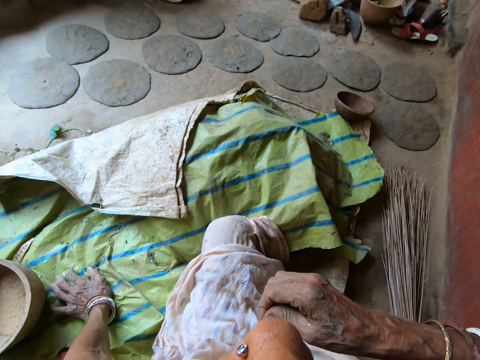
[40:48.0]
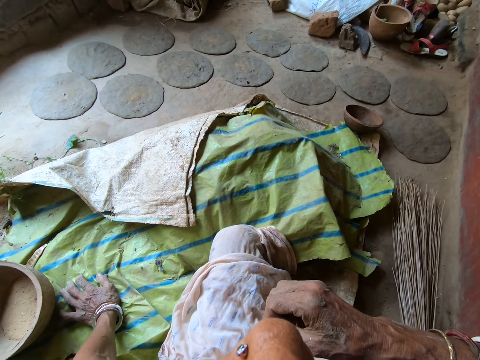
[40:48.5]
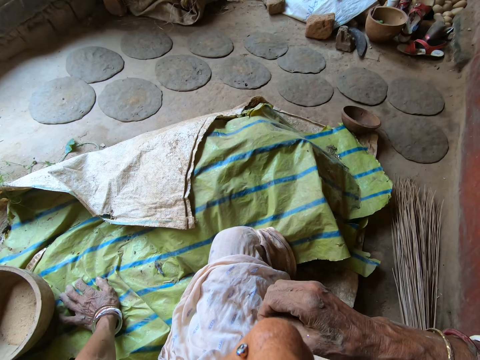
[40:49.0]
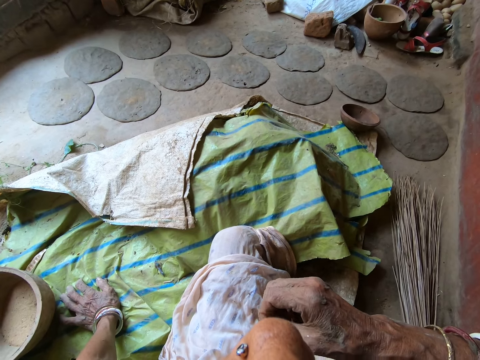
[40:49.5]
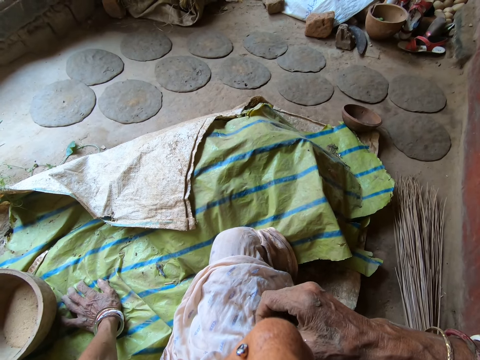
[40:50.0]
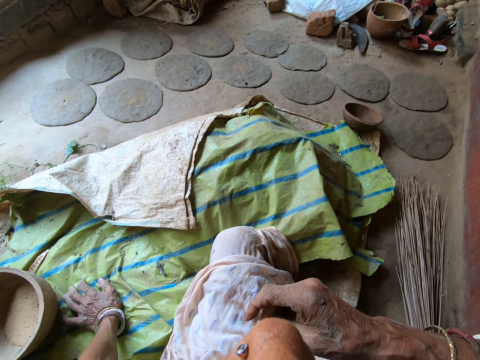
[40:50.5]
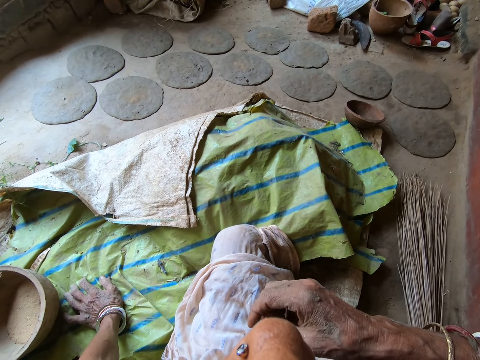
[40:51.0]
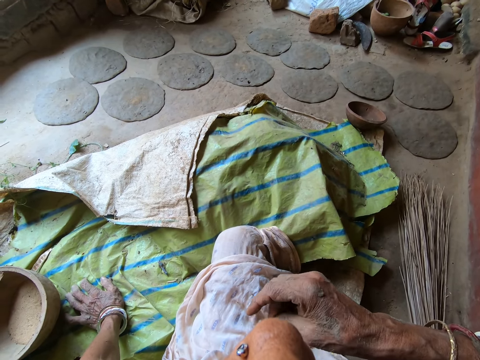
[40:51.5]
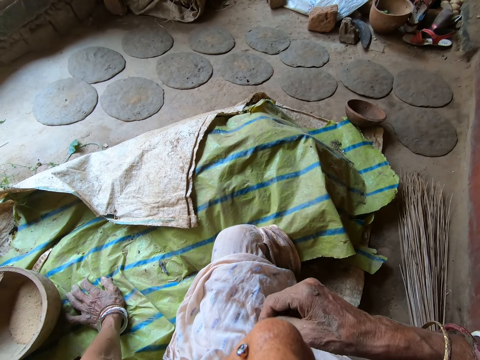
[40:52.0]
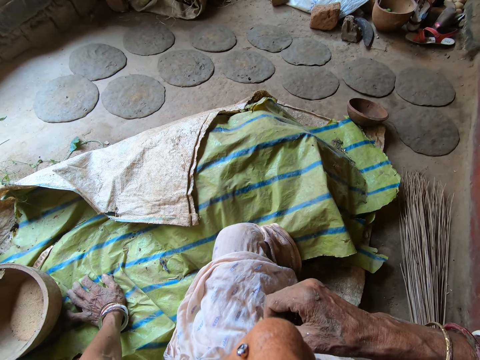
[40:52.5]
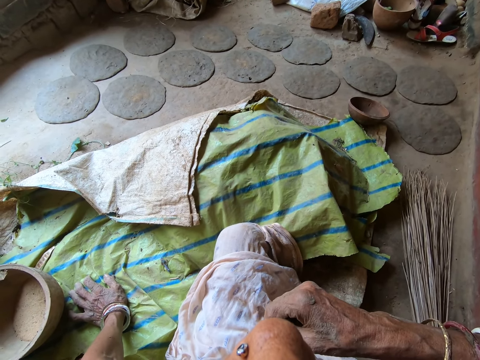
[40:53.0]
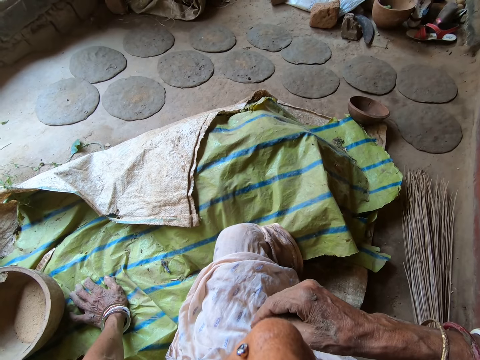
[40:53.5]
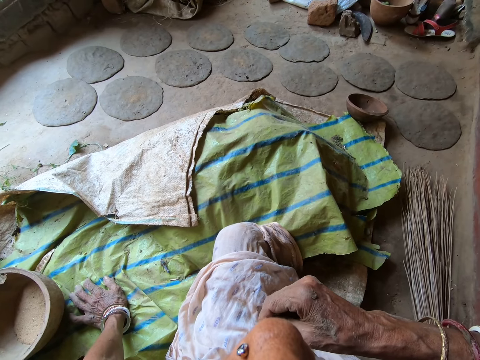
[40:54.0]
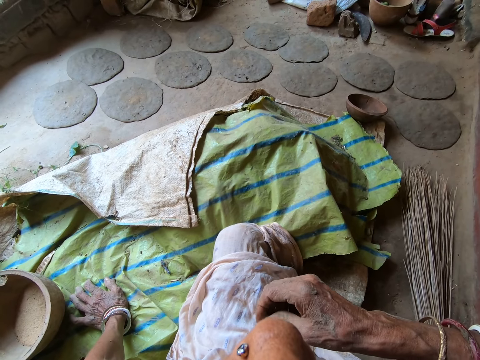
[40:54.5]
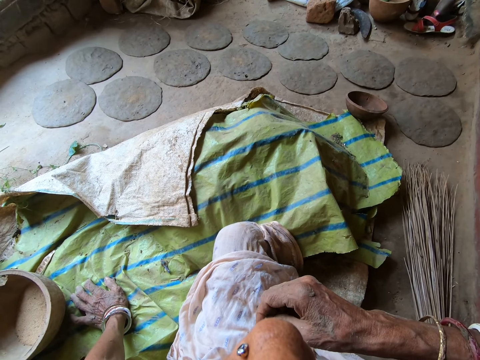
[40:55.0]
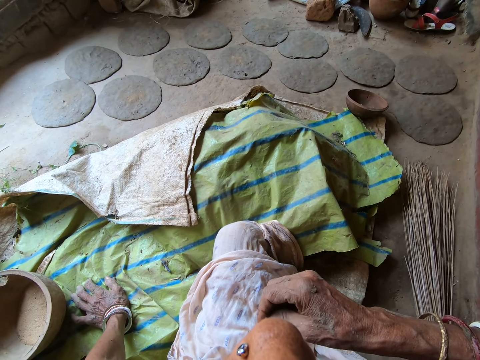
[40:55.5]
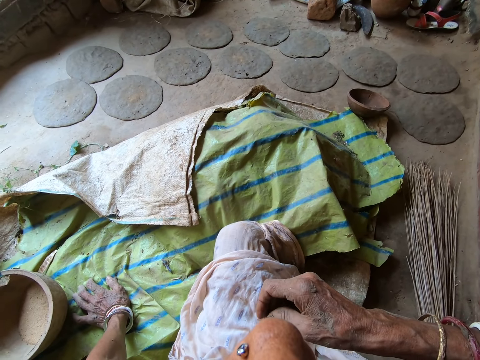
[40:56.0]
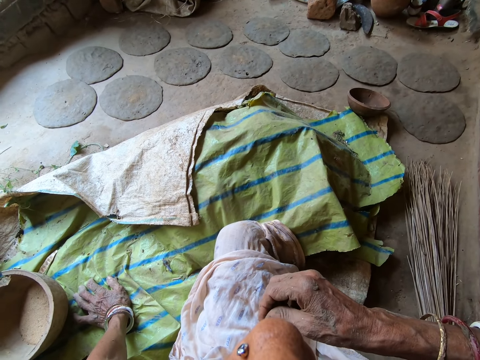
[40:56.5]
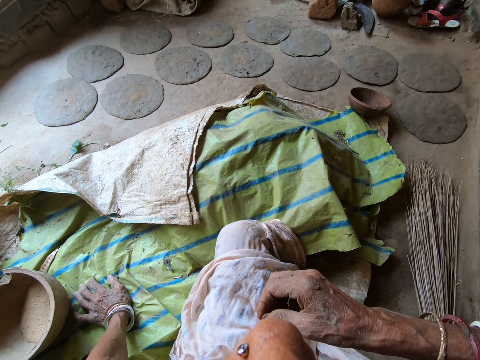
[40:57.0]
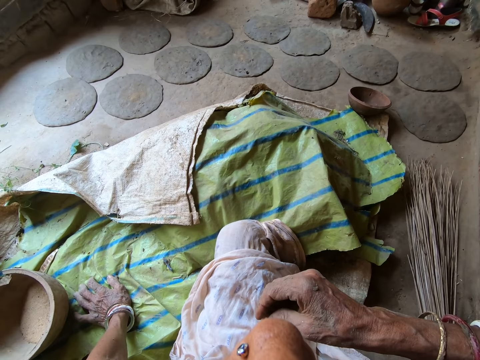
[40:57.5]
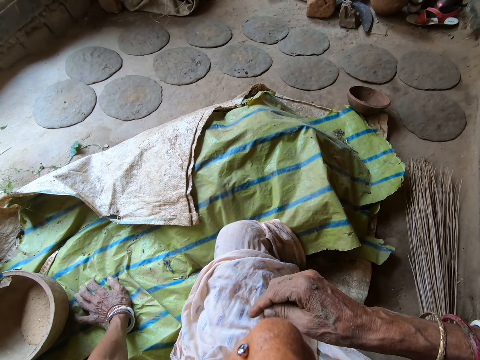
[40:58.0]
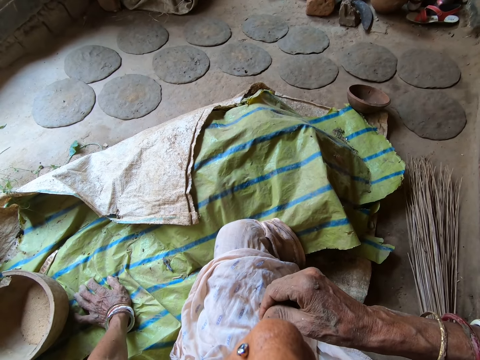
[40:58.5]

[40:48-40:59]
A woman converses with the camera wearer. The camera wearer holds something.

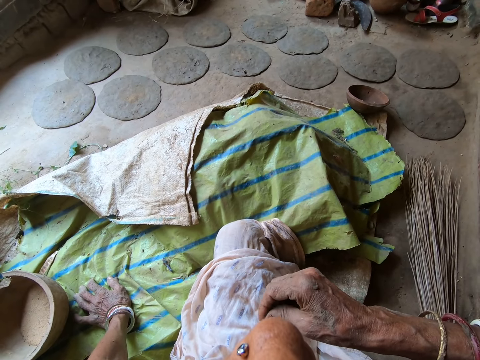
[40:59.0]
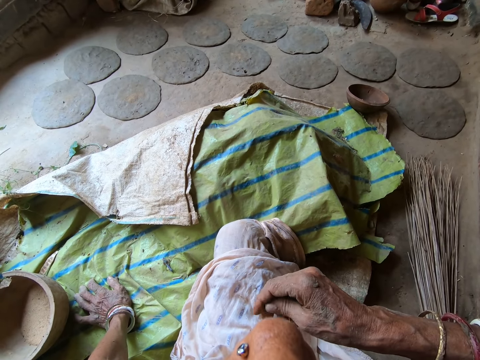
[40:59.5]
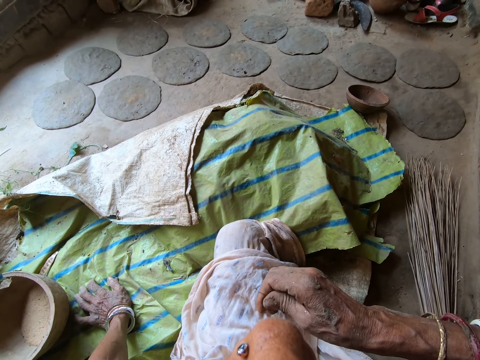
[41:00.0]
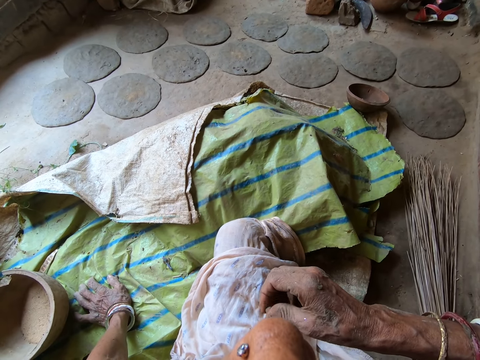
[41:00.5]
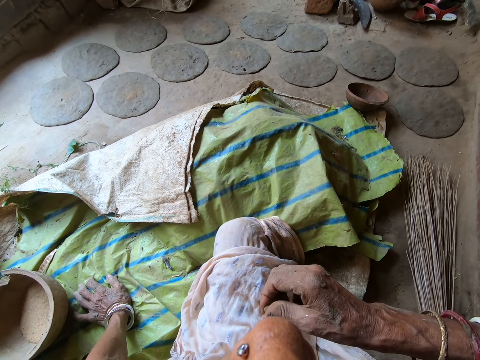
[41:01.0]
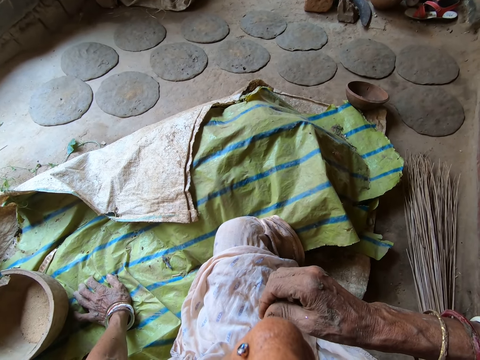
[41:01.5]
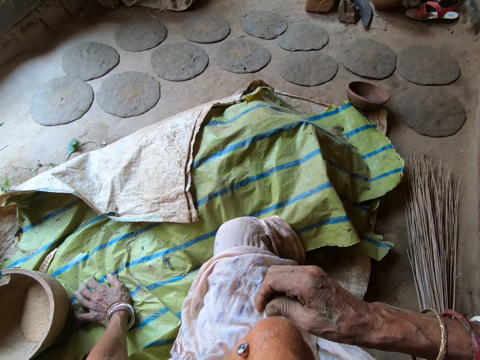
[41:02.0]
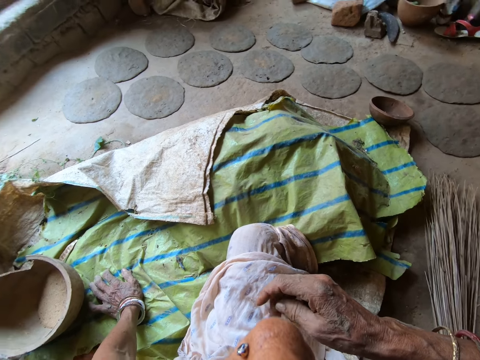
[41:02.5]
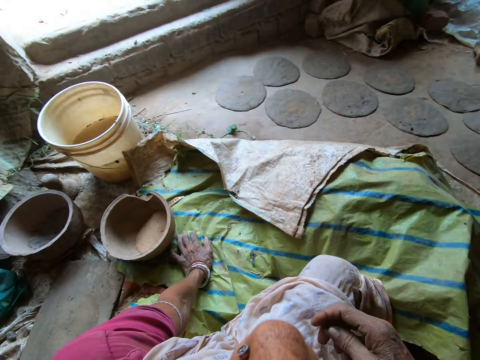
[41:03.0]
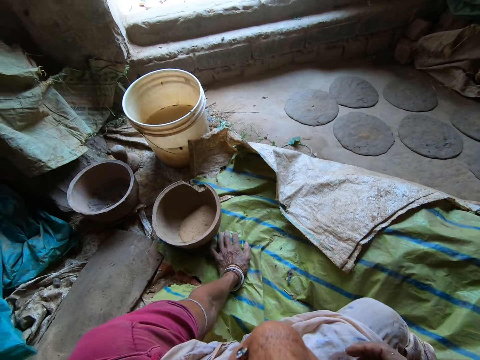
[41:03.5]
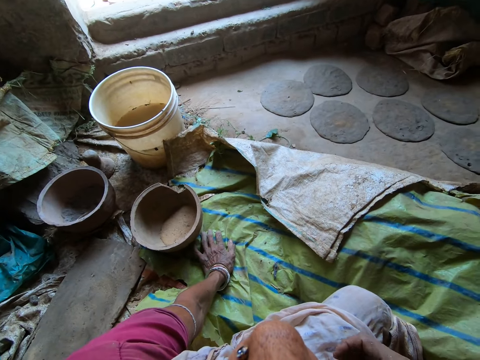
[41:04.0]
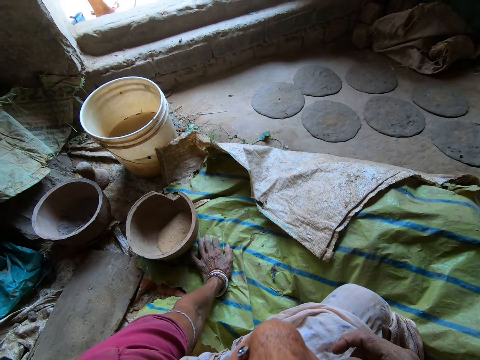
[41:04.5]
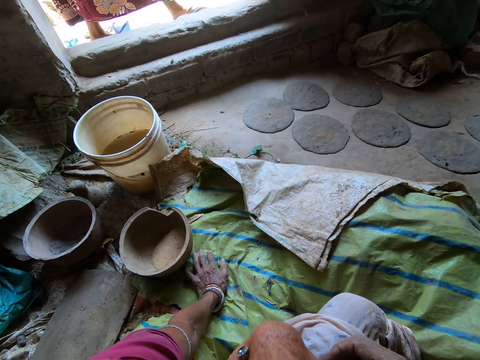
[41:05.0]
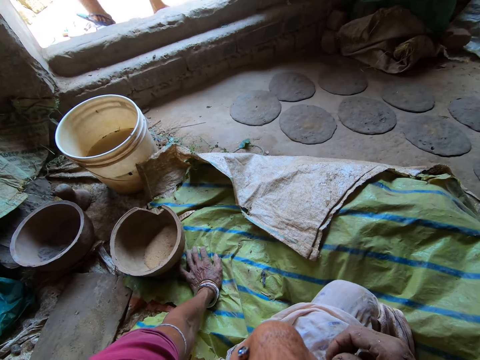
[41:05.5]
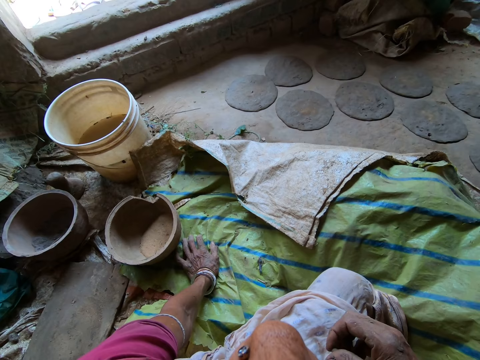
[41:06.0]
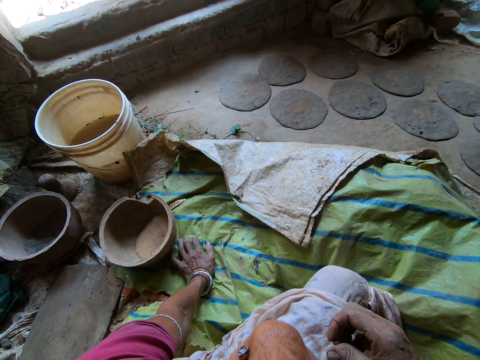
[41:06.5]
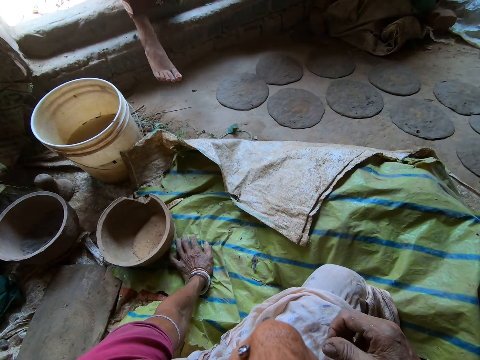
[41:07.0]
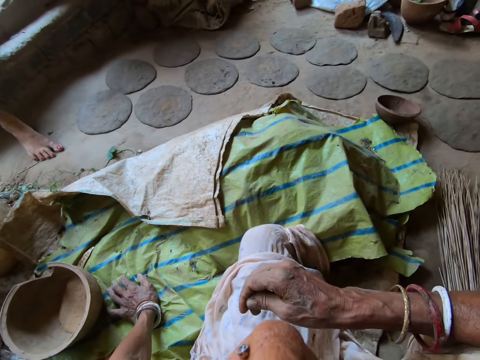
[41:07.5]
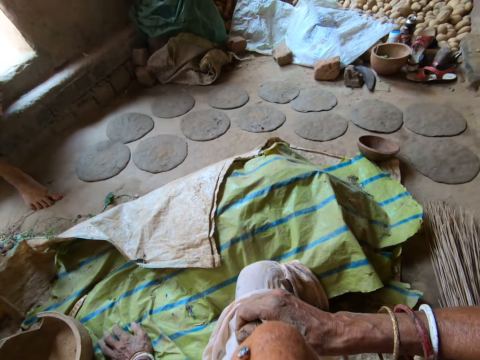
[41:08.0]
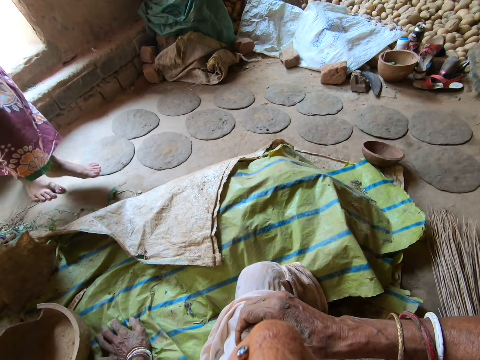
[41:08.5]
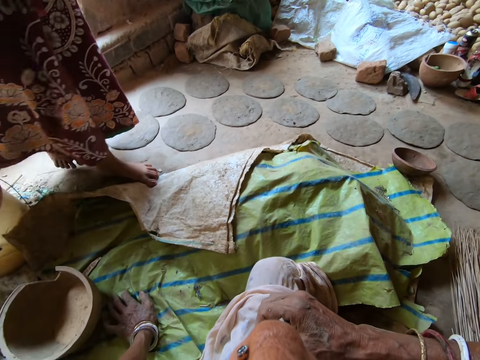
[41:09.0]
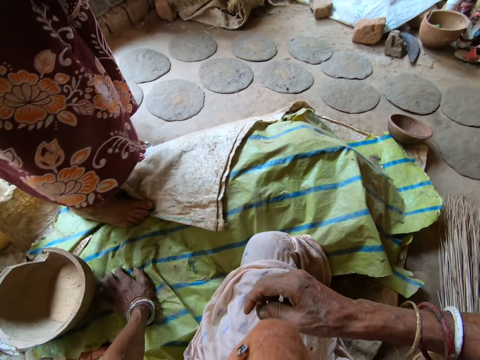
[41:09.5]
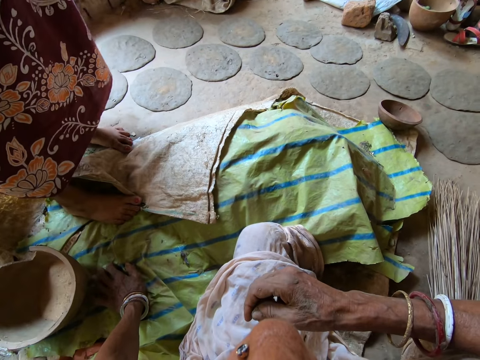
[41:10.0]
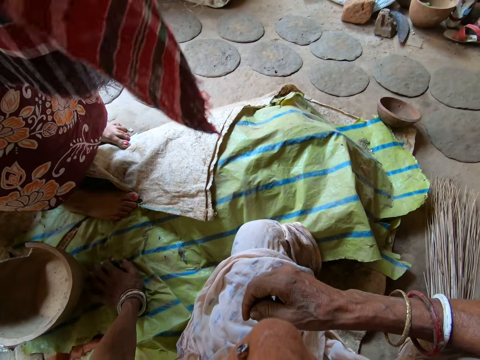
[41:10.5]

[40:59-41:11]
A man converses with the woman. The woman walks towards the camera wearer. A person enters the room. The person talks with the camera wearer.
